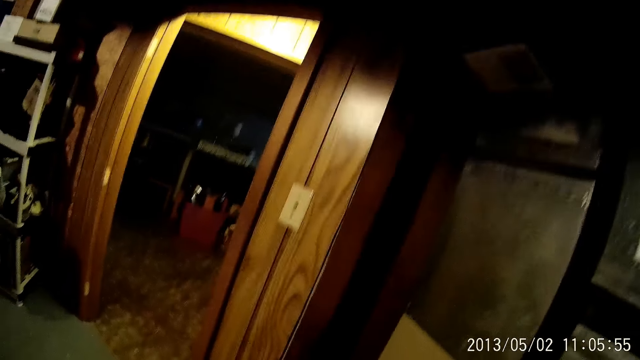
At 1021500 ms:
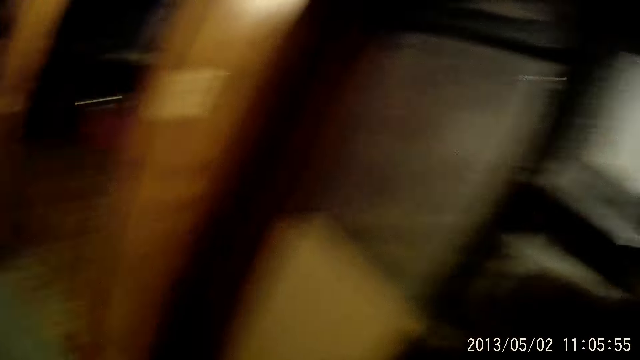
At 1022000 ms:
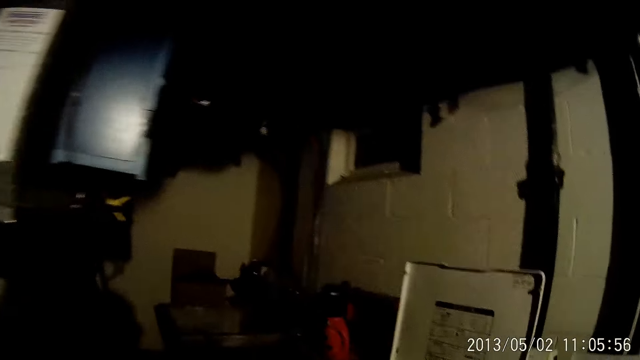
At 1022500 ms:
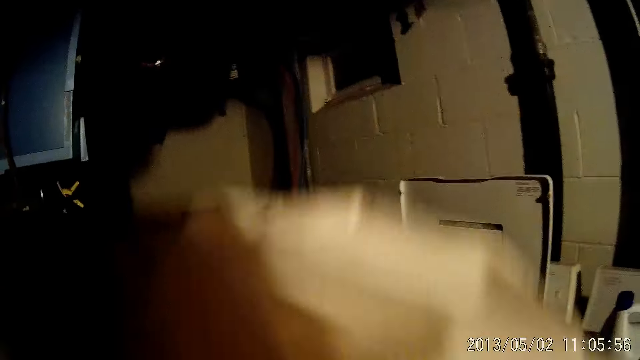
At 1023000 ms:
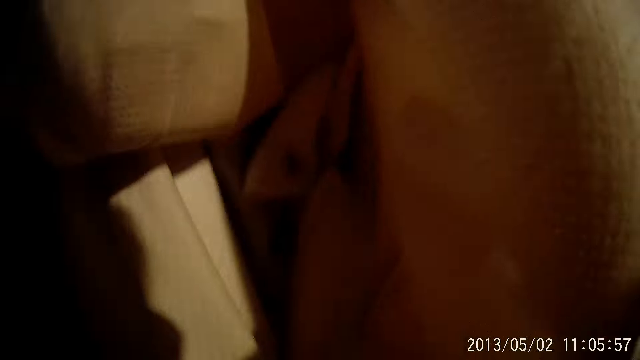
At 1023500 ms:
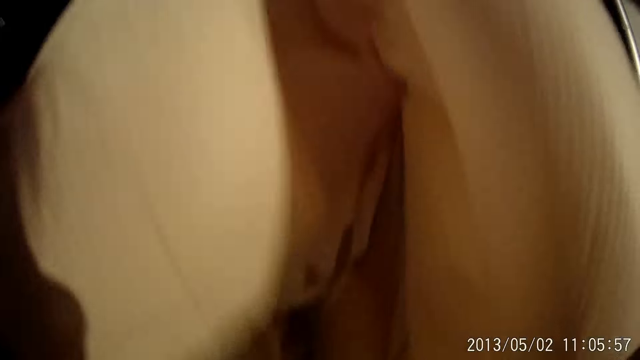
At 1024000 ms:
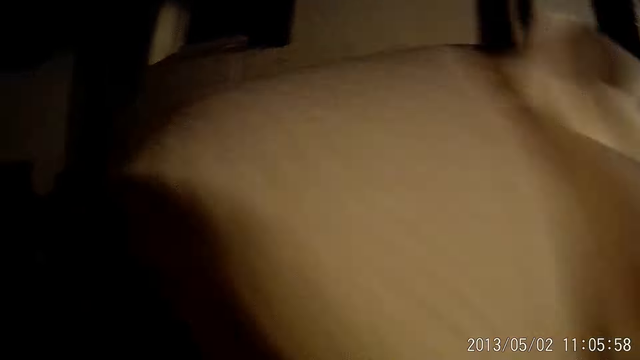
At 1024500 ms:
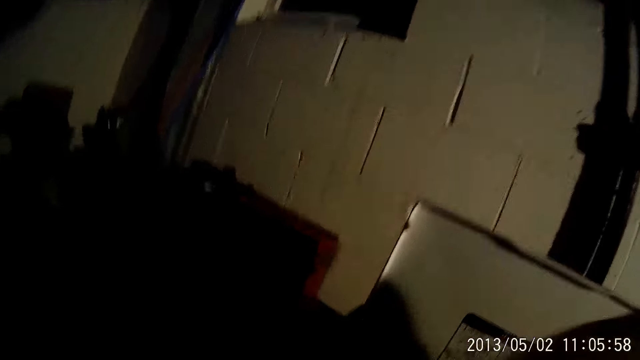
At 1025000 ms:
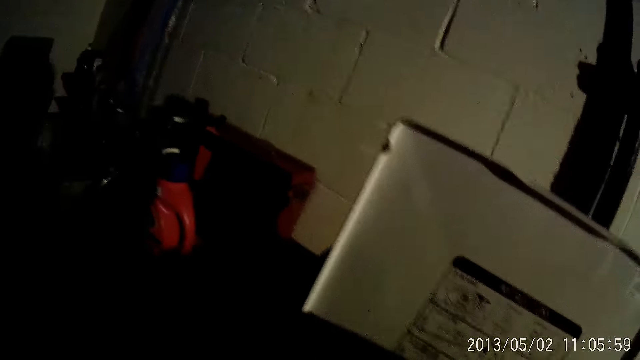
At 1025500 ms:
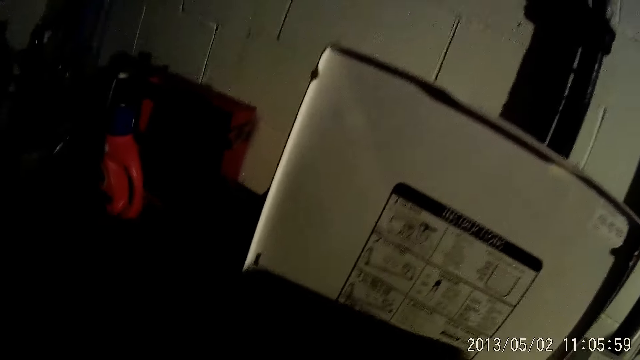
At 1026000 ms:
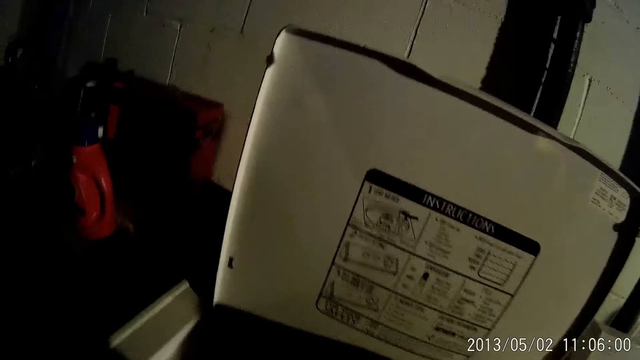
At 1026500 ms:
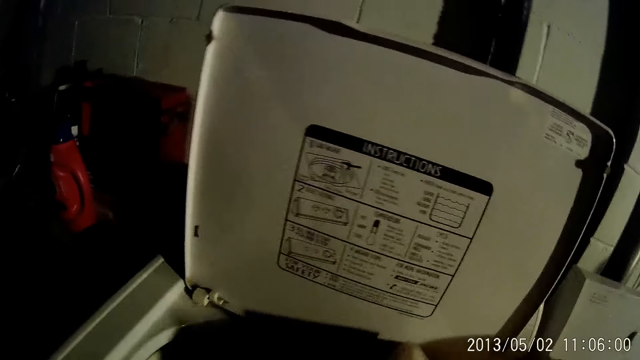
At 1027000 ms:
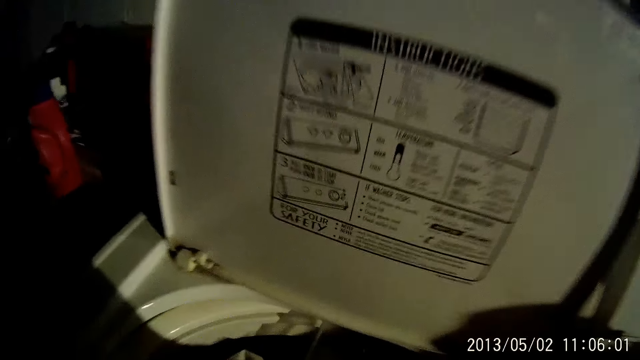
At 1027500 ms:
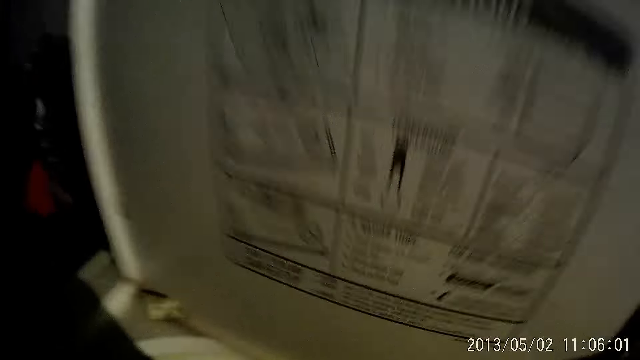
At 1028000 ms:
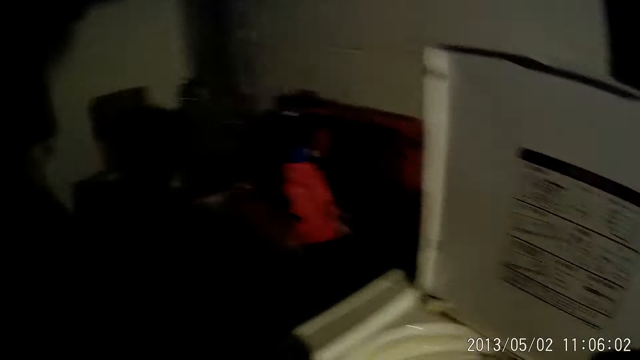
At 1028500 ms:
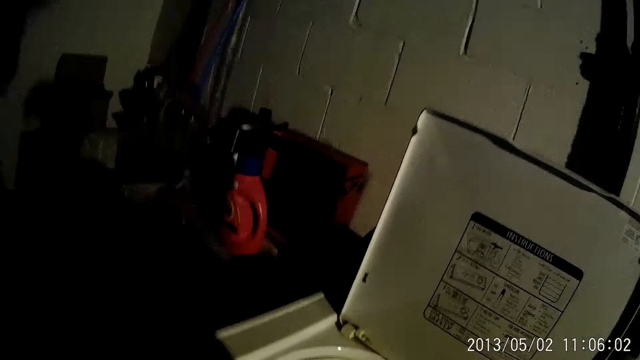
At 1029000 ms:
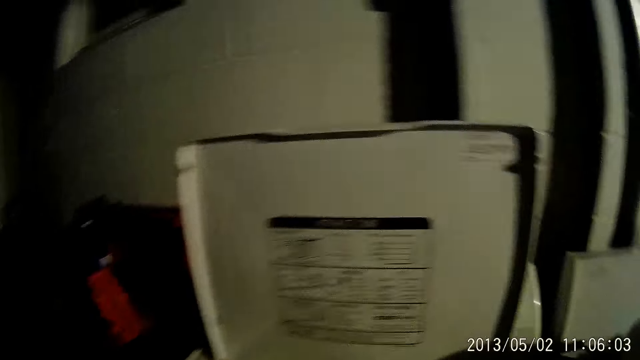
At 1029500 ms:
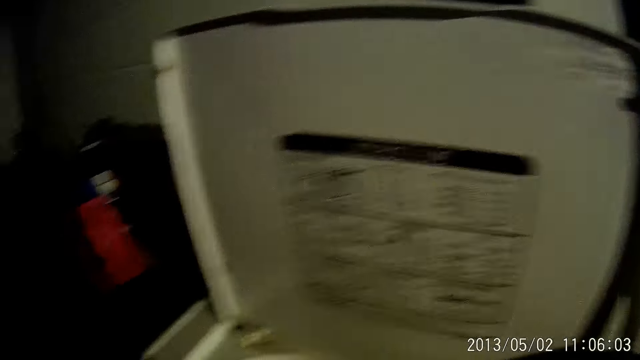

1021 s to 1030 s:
The camera wearer drops the mattress cover into the washing machine. They pick up a cloth.

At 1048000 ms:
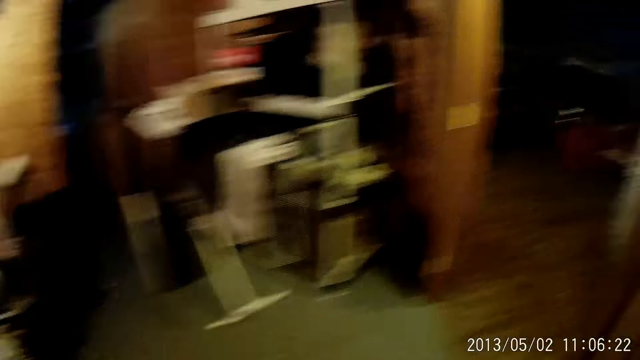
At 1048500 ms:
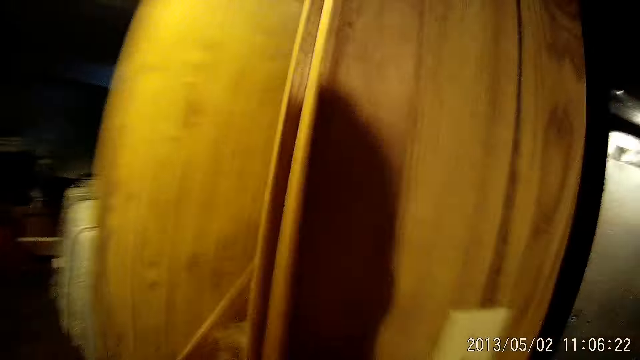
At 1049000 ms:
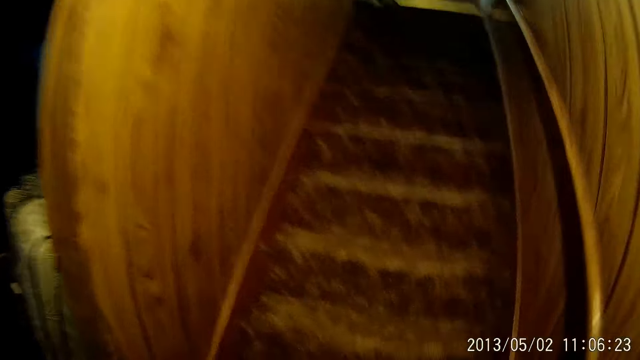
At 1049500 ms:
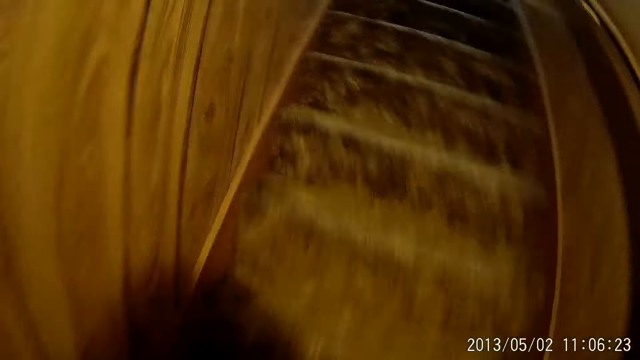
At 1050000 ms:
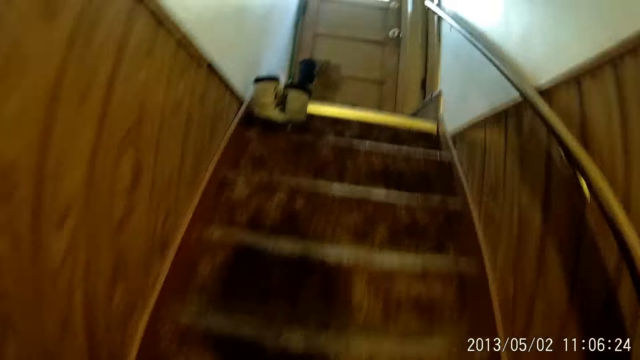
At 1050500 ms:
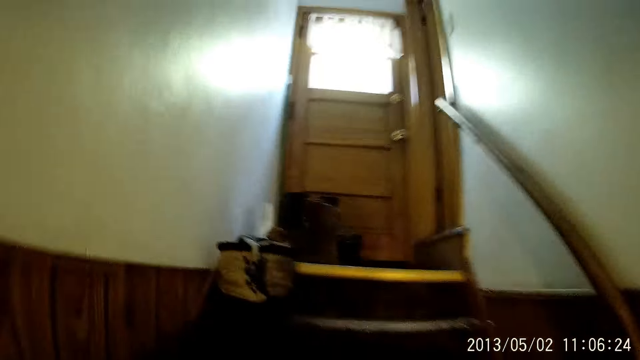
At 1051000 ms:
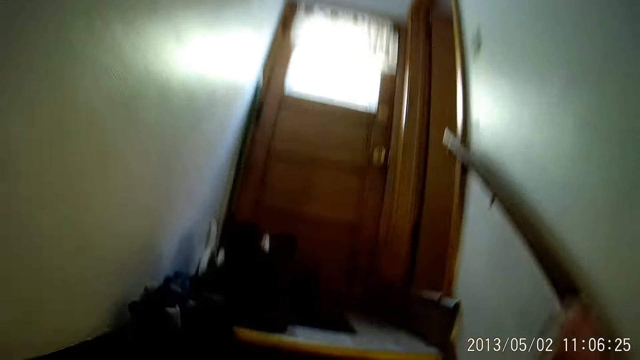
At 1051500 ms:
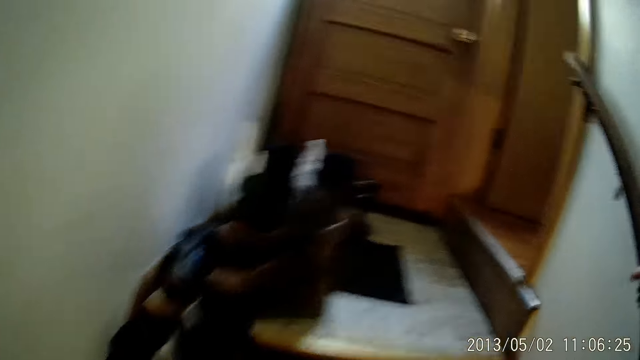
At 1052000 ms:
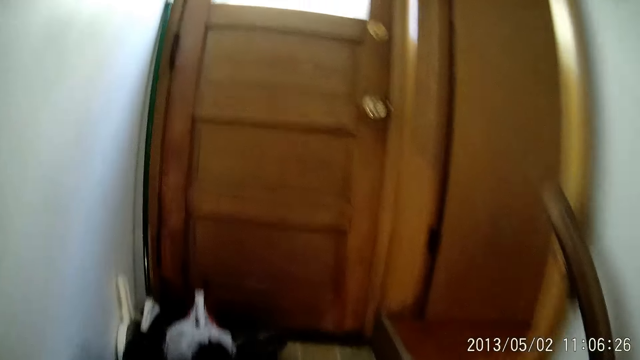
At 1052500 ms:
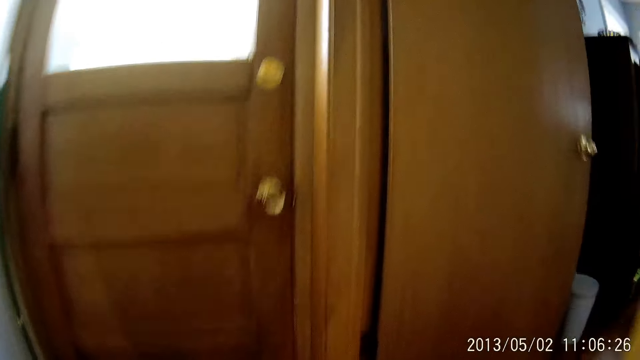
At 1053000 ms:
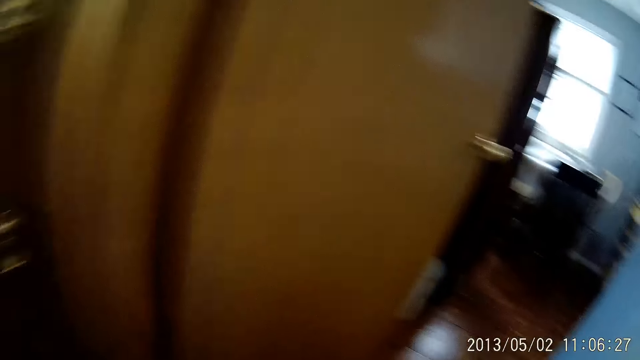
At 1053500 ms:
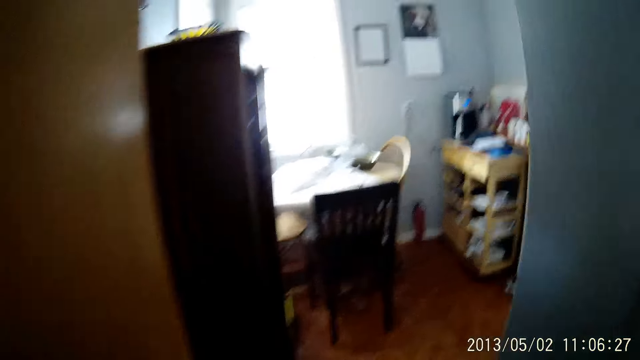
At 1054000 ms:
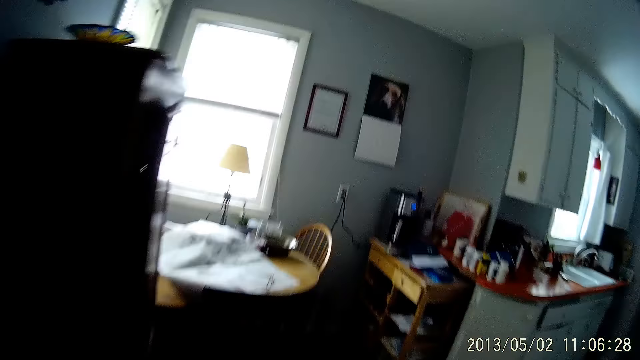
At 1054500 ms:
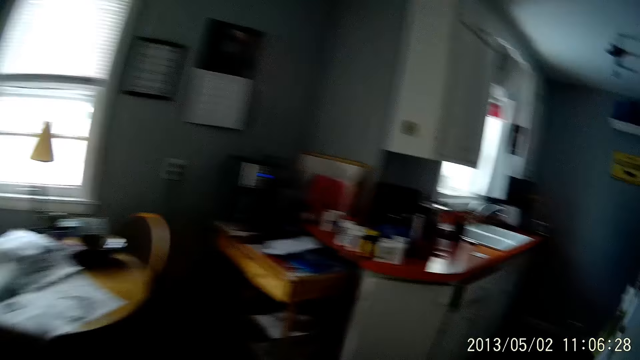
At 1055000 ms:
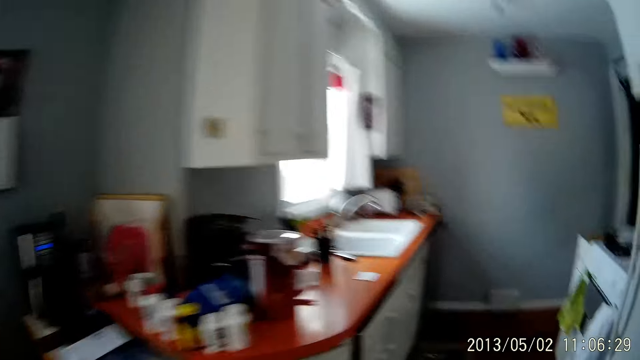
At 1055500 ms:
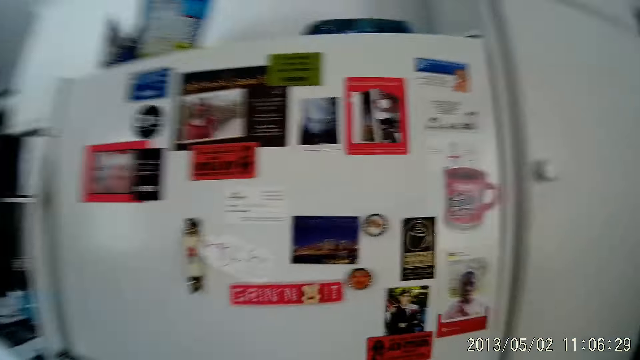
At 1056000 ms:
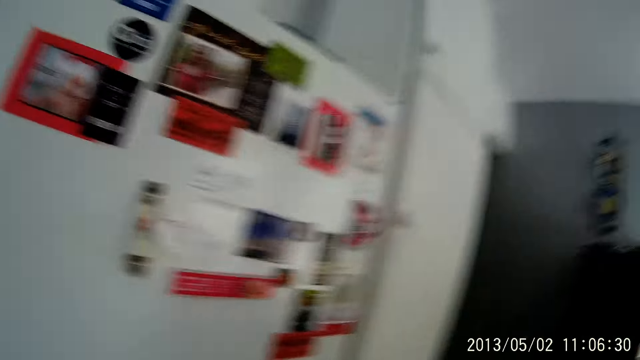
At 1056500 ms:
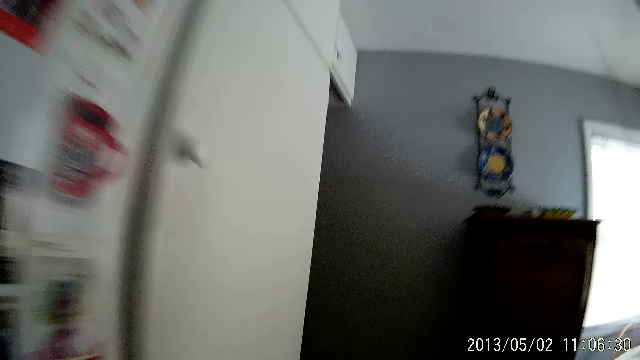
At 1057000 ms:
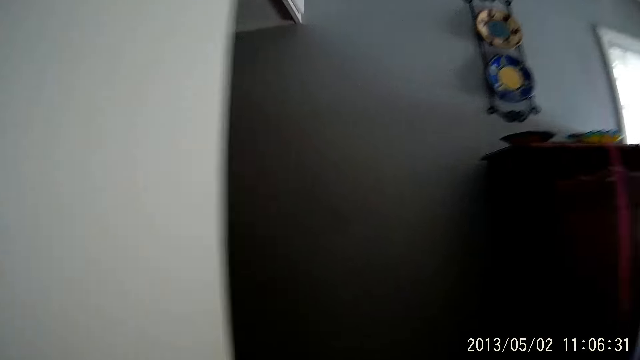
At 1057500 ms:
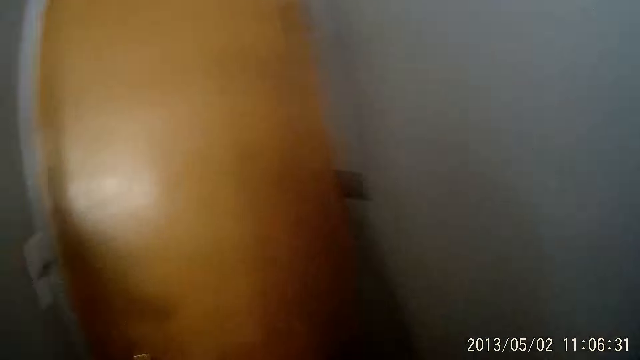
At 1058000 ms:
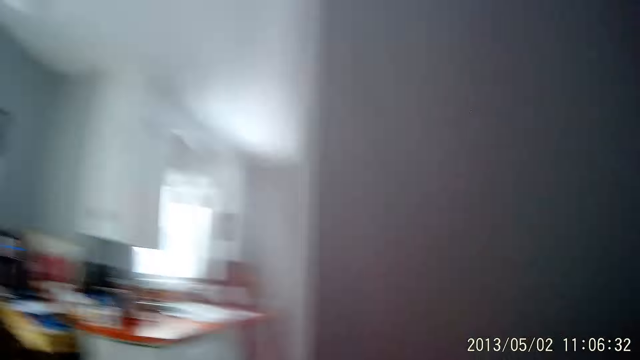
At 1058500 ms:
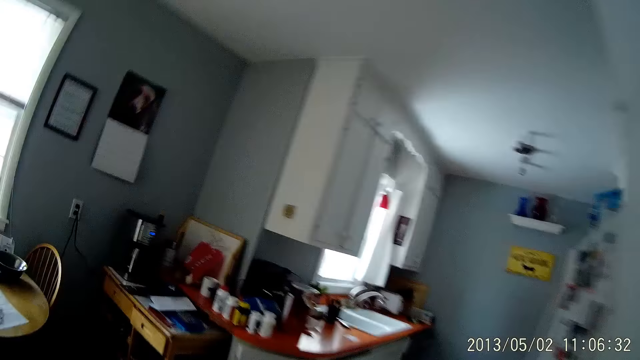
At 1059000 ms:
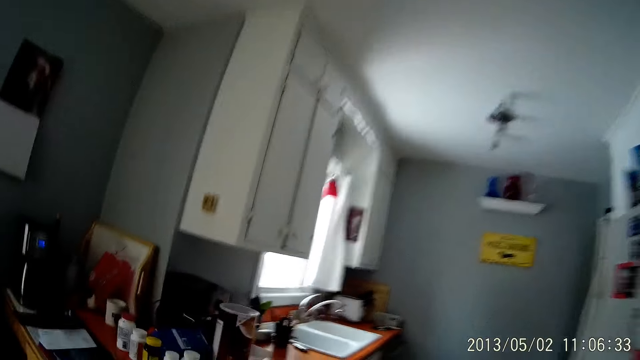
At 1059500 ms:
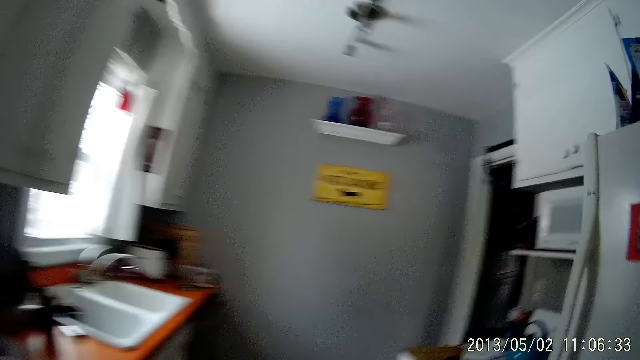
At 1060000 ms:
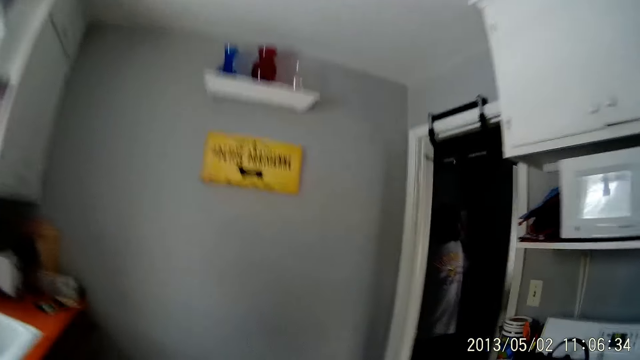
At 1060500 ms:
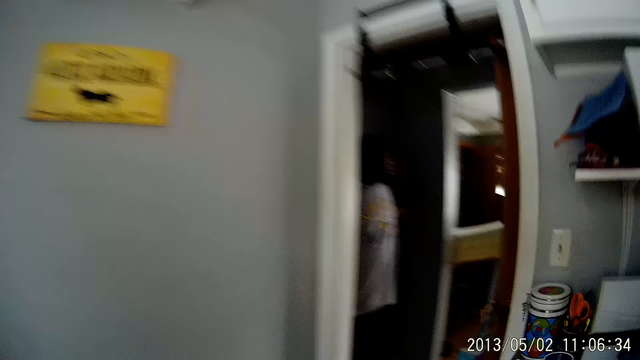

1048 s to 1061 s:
The camera wearer walks up the stairs. They walk into the kitchen.
